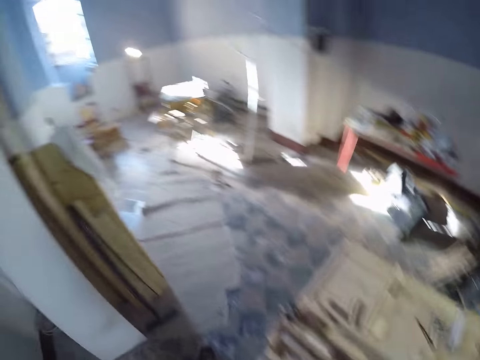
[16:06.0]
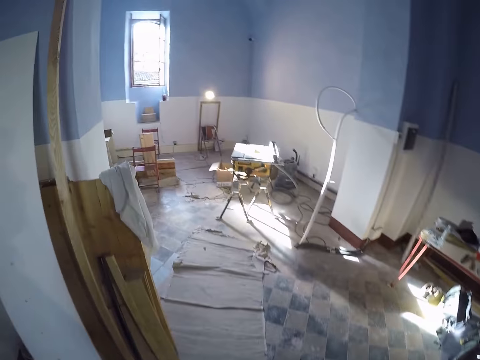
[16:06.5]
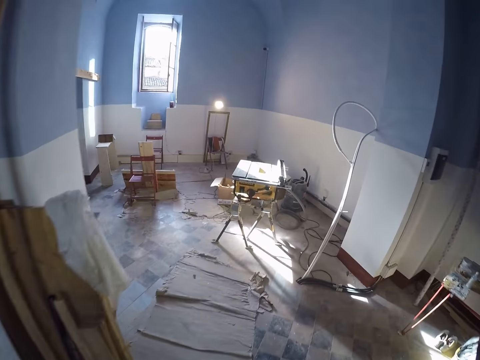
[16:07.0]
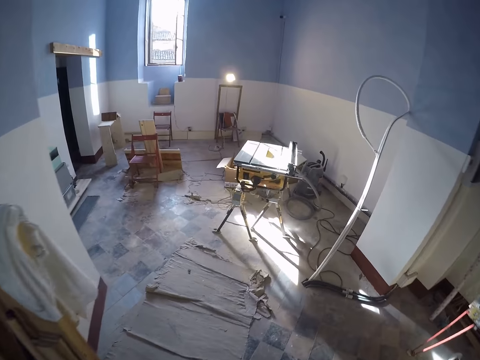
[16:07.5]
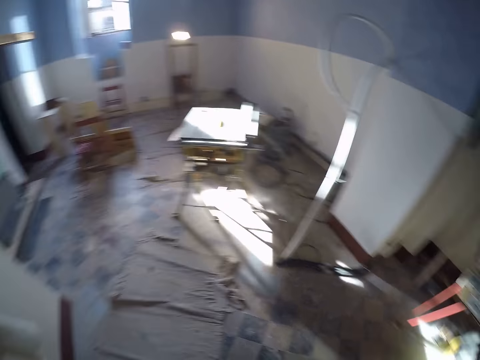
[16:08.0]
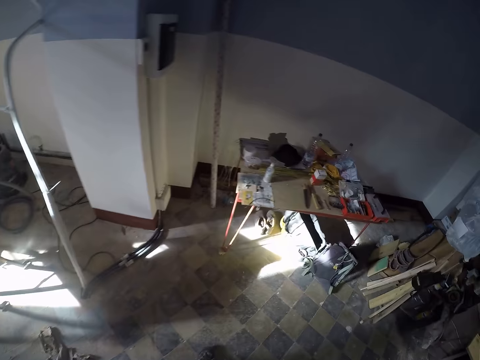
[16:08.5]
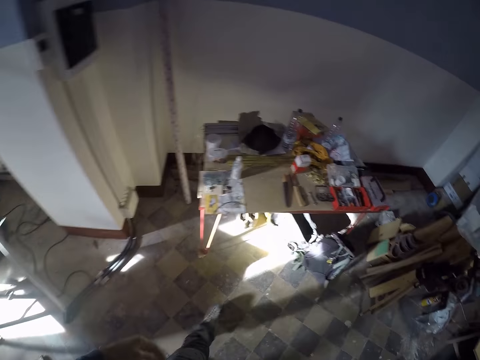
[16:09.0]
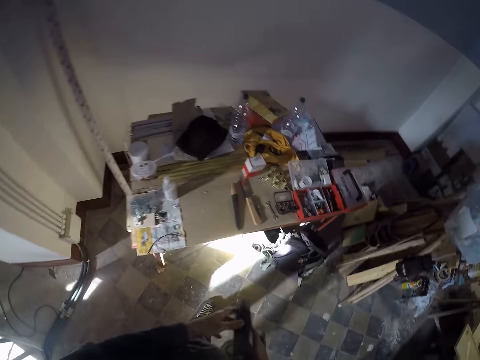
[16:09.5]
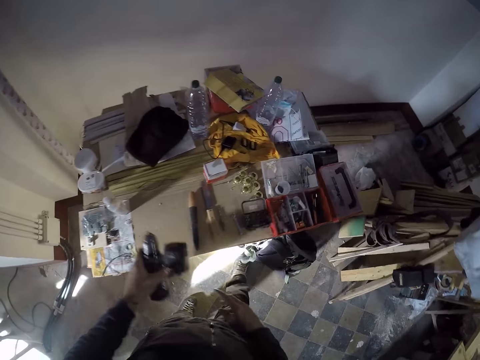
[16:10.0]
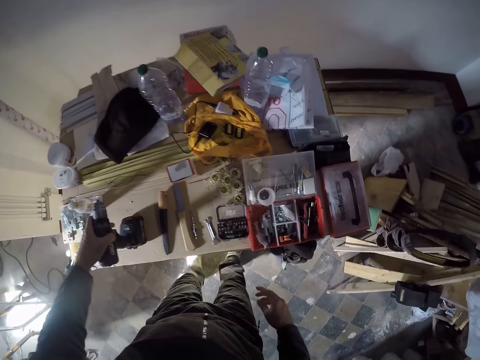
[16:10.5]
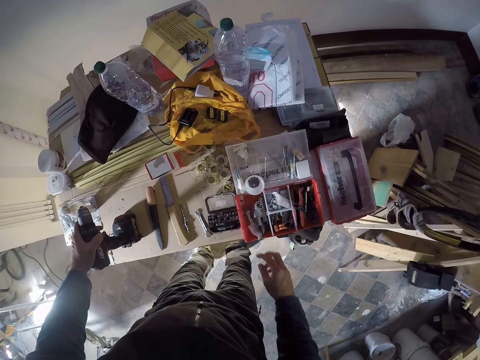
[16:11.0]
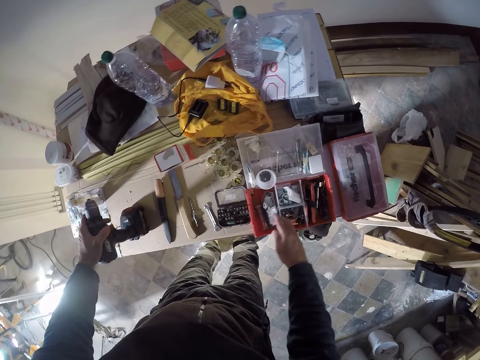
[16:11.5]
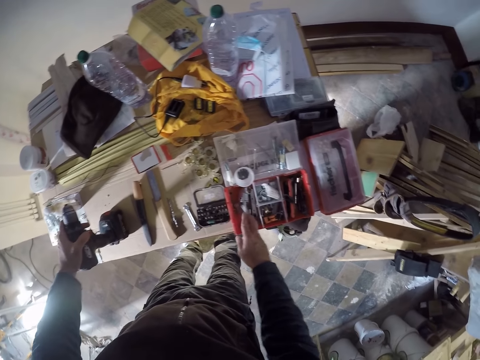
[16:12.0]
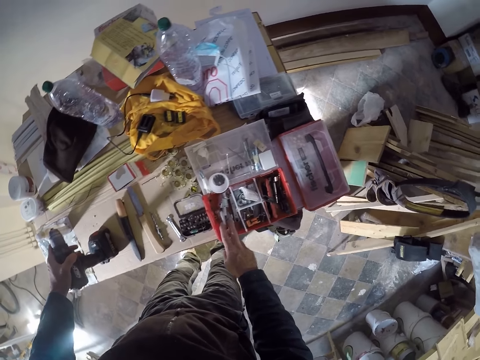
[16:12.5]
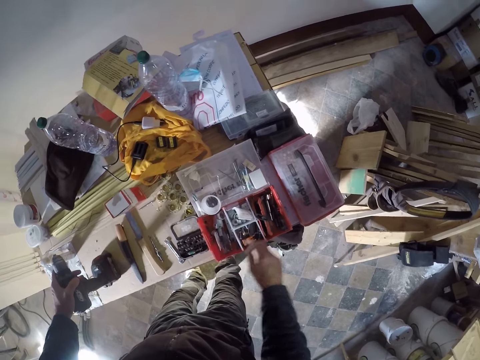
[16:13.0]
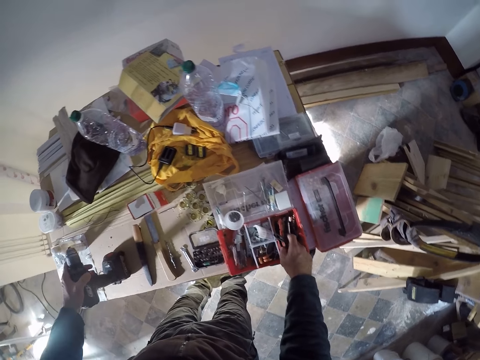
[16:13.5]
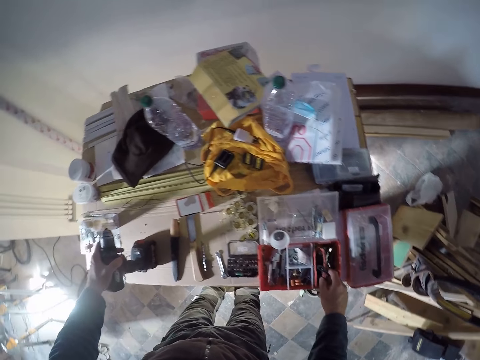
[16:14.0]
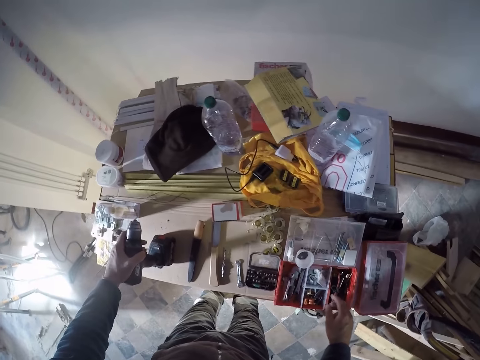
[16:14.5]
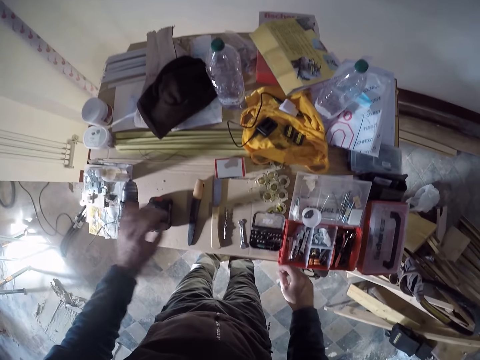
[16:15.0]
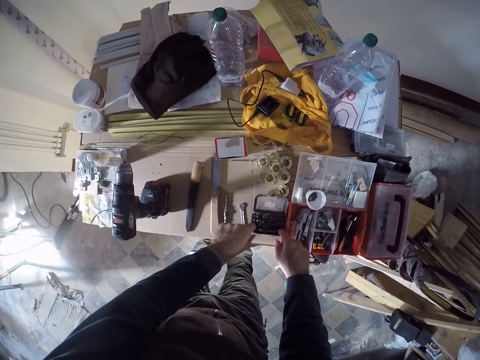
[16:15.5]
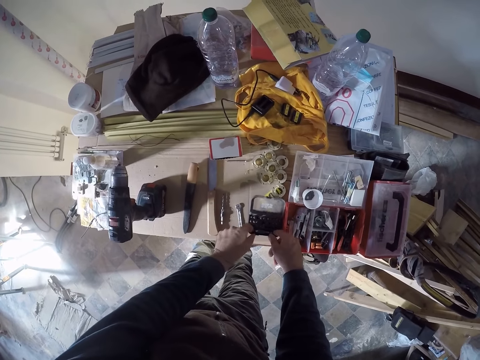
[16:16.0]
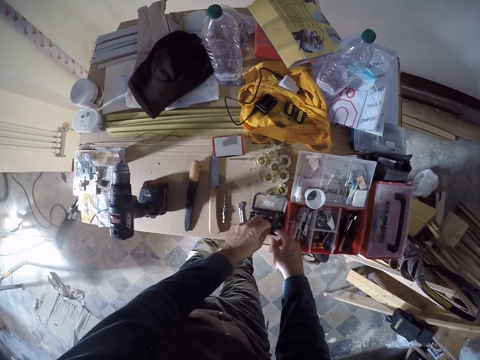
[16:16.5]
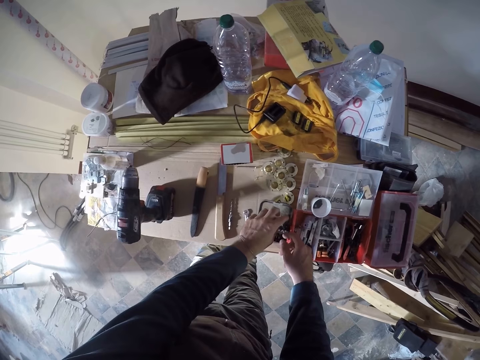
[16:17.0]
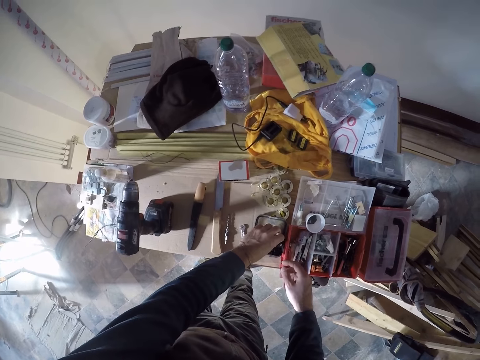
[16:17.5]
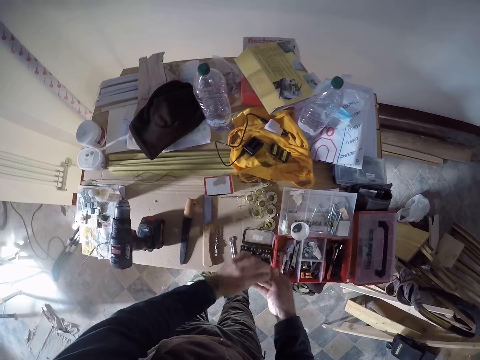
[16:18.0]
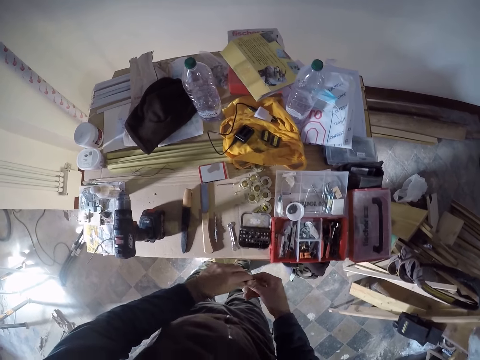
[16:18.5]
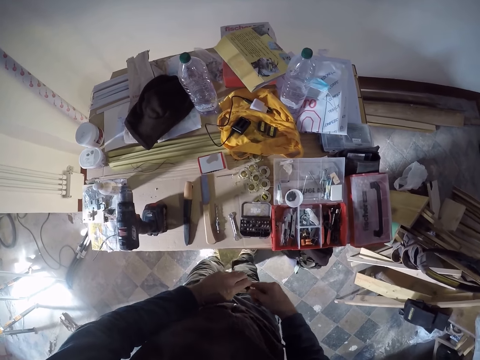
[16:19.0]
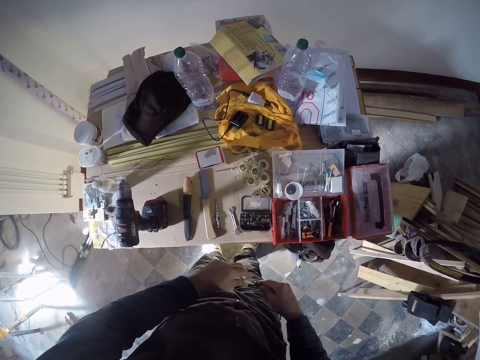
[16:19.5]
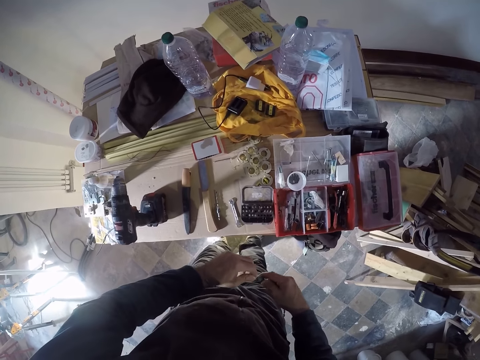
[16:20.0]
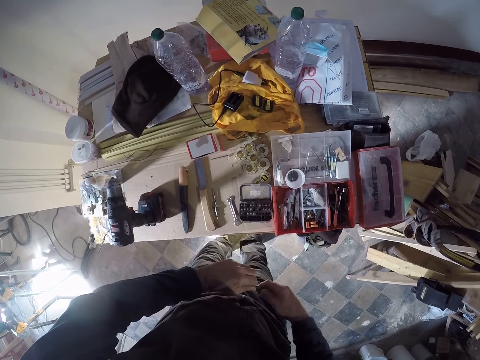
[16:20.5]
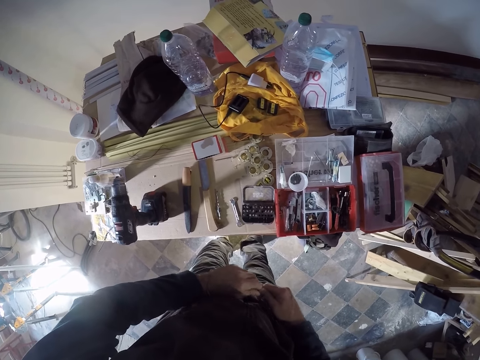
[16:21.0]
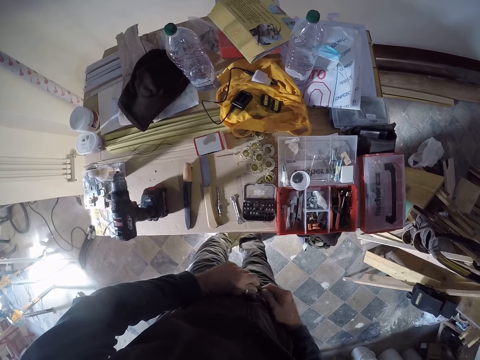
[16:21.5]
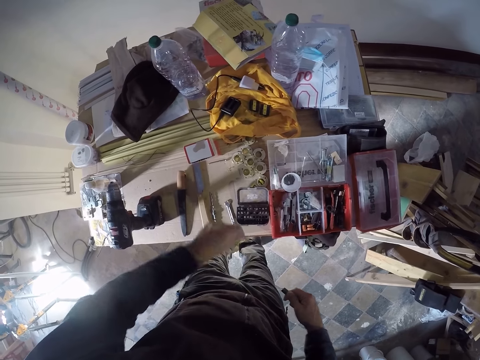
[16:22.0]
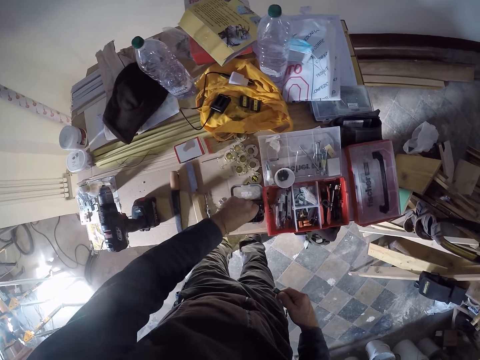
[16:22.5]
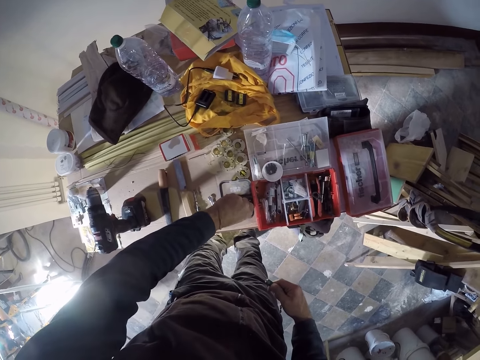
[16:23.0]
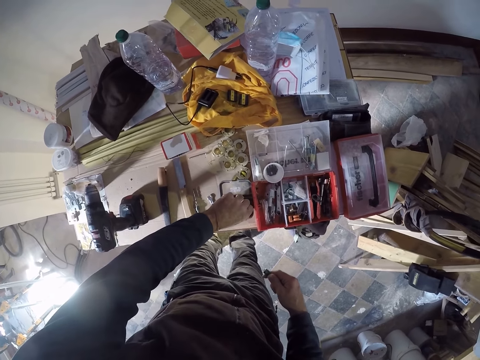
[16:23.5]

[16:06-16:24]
The camera wearer walks on the floor. He places a hand drill on a table with his left hand. He searches the toolbox with his right hand. He takes a drill bit or rivet from a case on the table with both hands. He rotates the rivet.

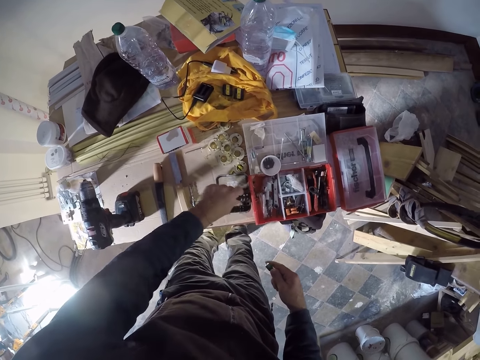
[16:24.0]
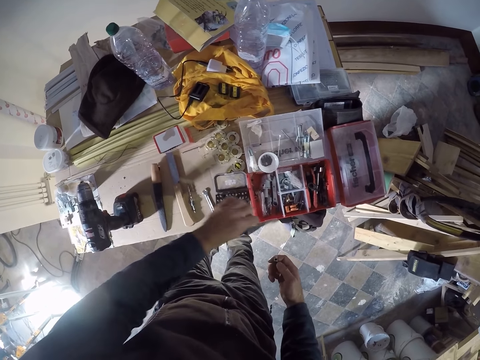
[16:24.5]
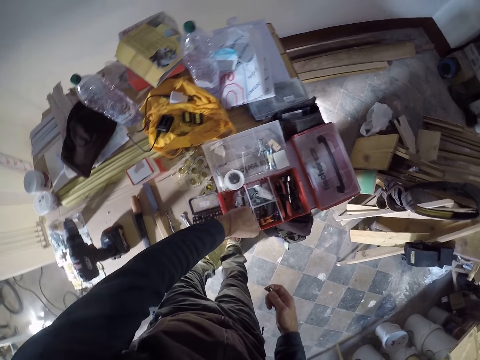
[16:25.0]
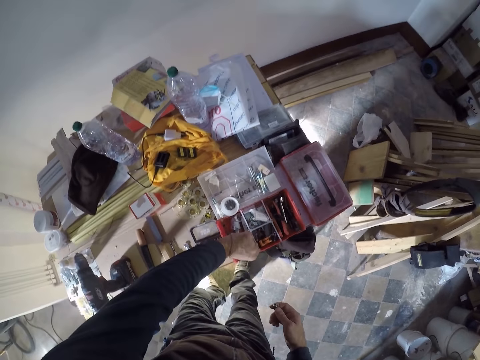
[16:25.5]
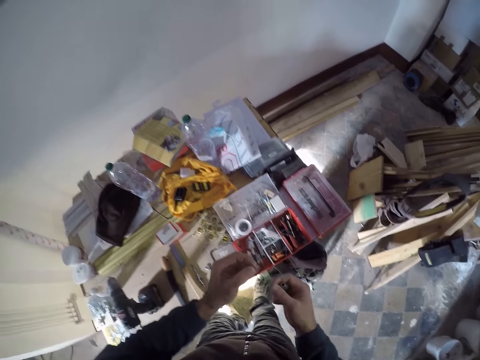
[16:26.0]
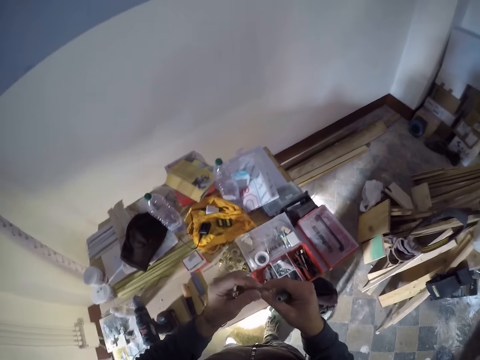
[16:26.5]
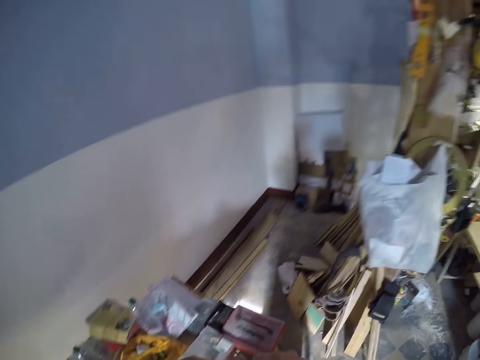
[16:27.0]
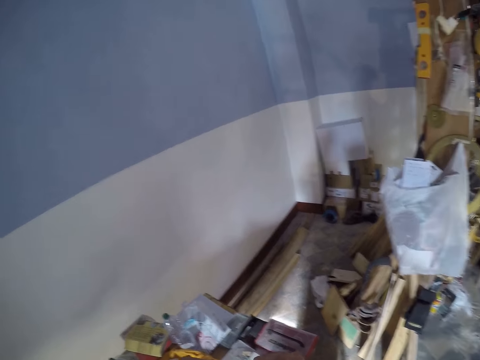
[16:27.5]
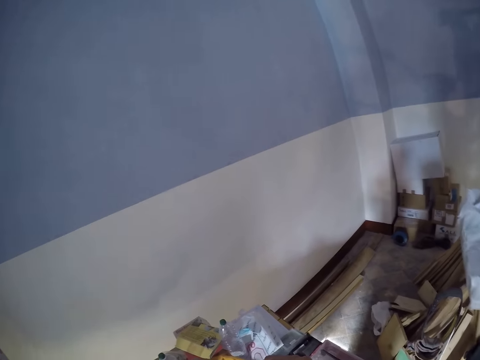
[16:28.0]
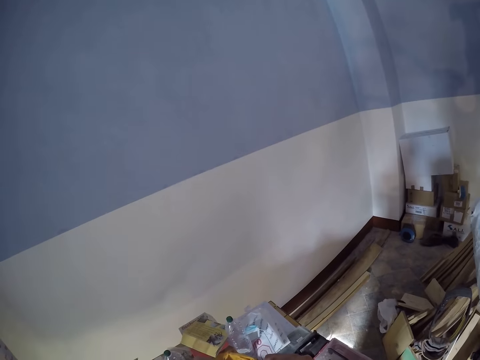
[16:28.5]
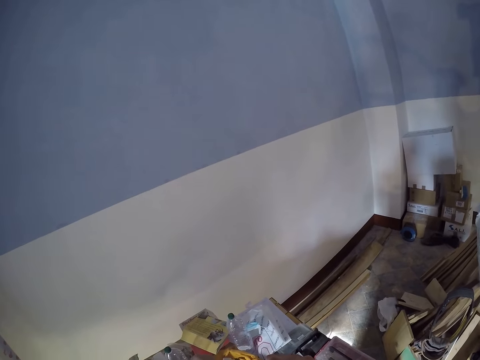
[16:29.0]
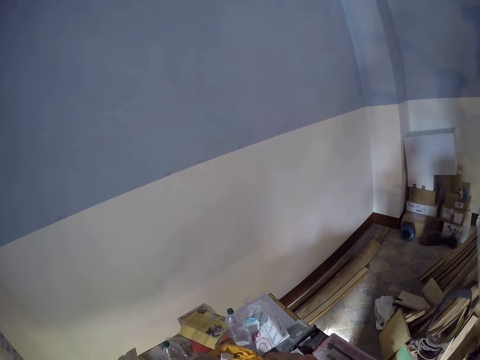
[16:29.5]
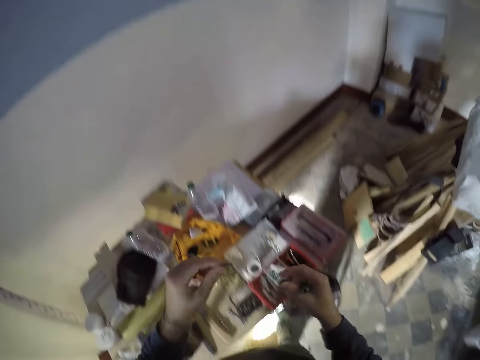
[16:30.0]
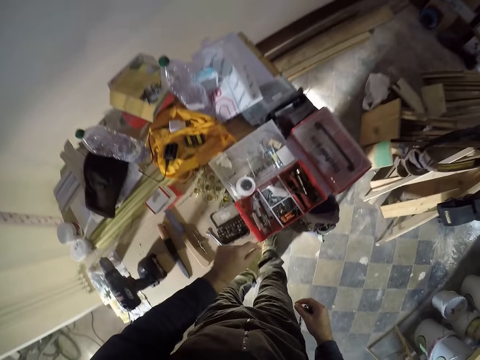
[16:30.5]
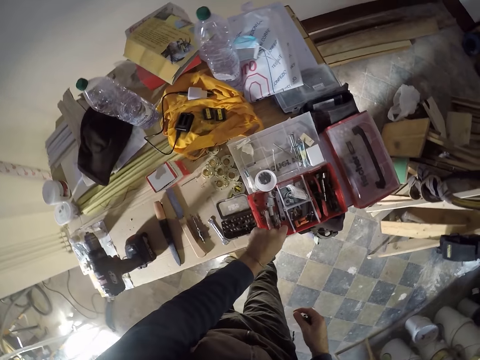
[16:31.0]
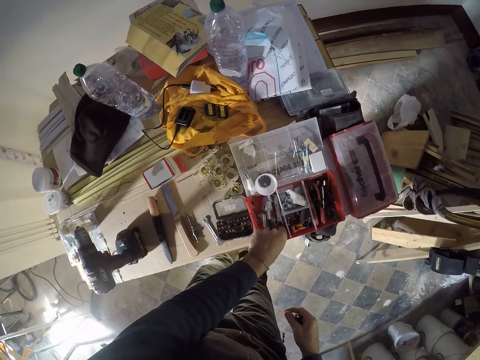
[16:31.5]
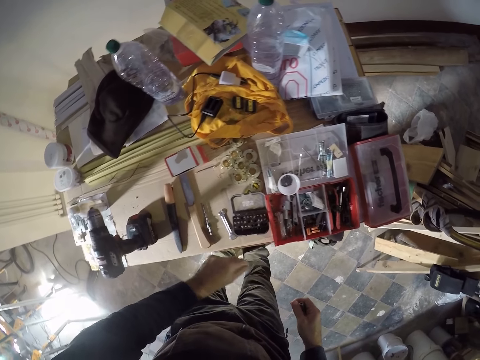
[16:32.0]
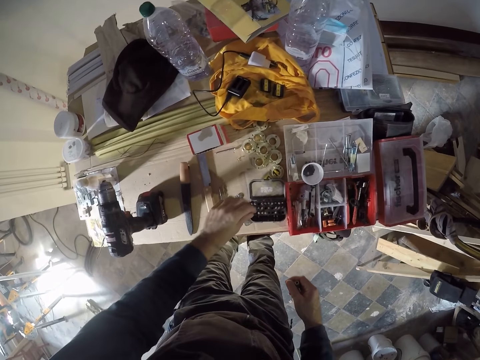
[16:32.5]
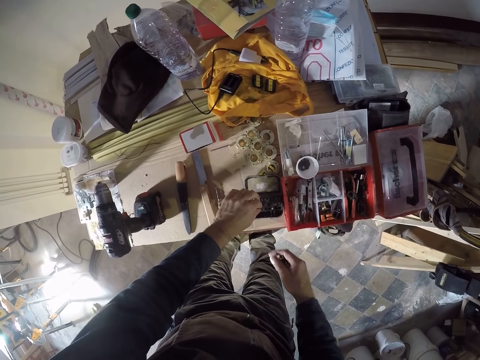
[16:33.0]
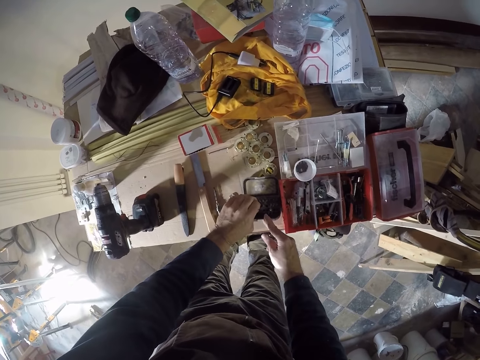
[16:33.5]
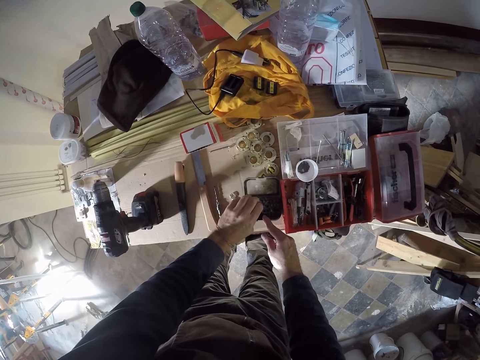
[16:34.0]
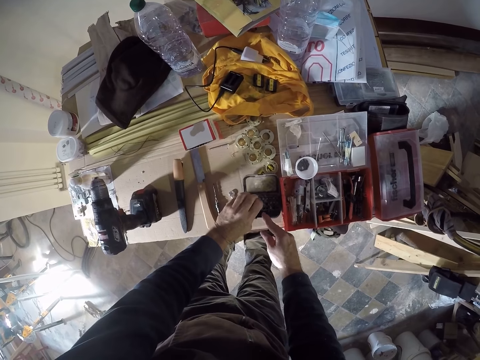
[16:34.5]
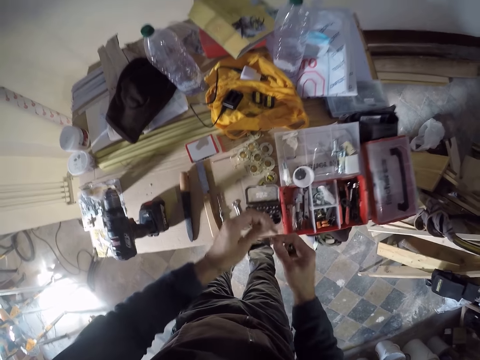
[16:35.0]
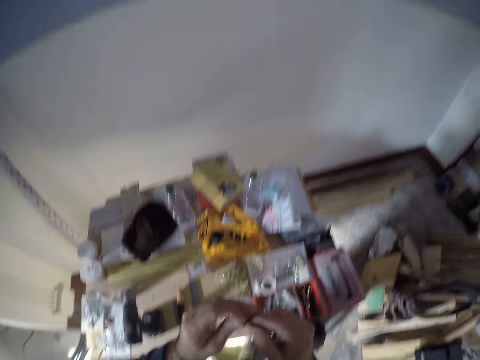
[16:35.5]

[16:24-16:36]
The camera wearer picks something from the toolbox. They look around. They put something in the toolbox.
